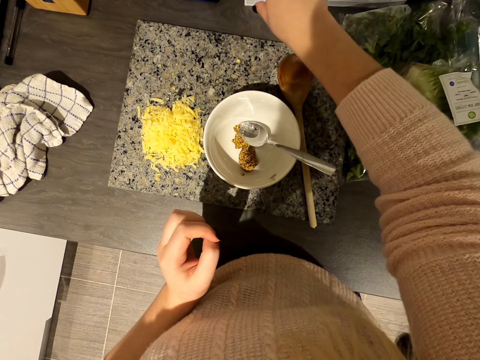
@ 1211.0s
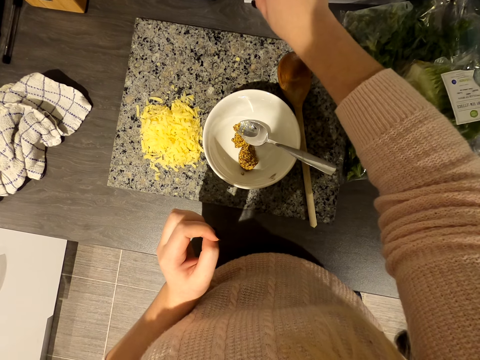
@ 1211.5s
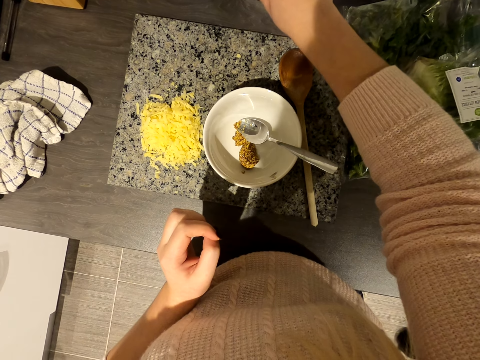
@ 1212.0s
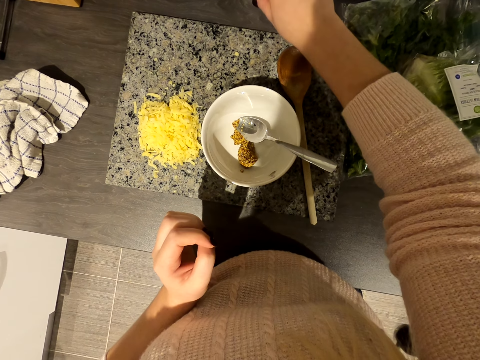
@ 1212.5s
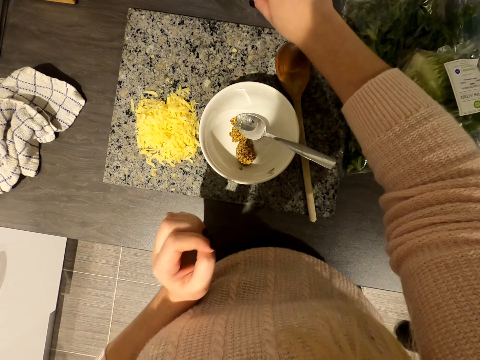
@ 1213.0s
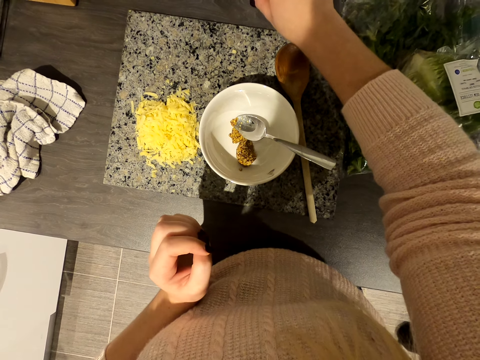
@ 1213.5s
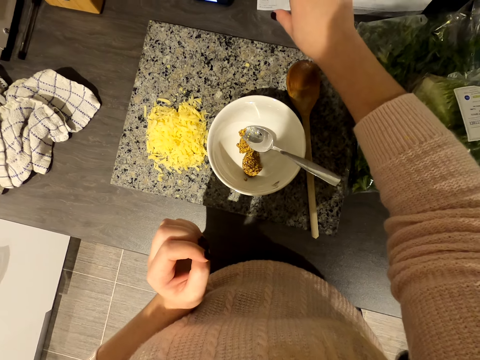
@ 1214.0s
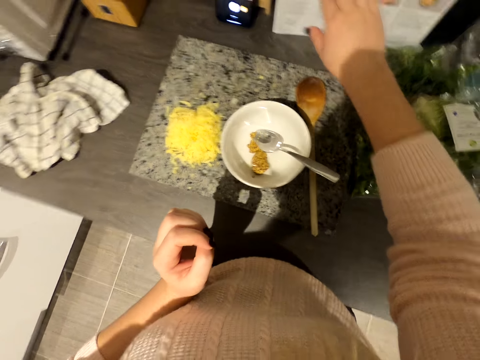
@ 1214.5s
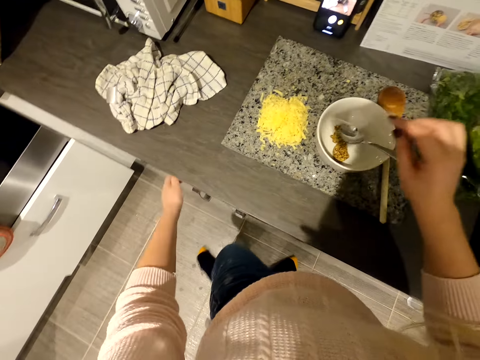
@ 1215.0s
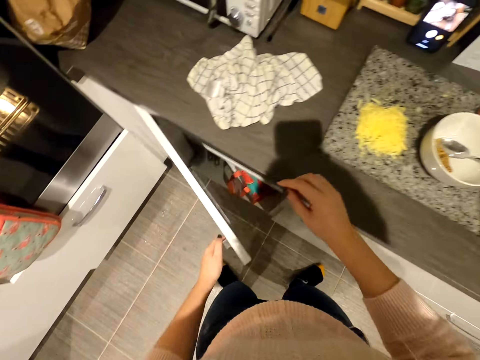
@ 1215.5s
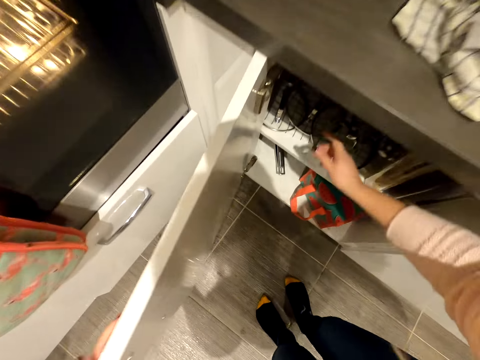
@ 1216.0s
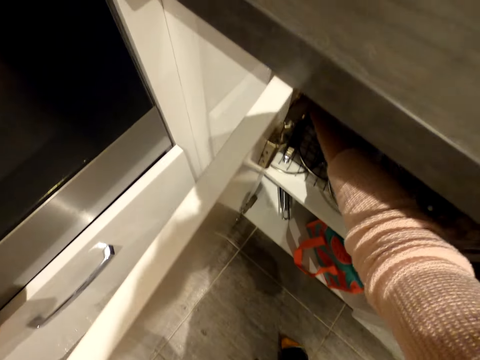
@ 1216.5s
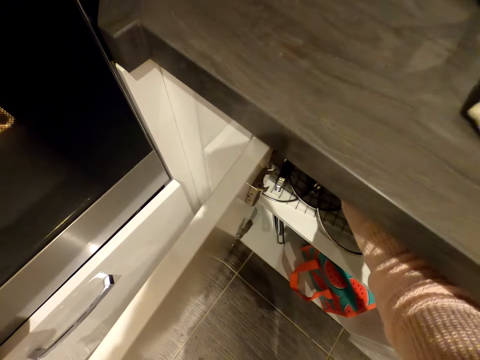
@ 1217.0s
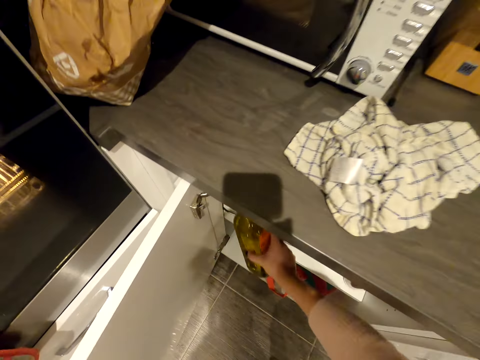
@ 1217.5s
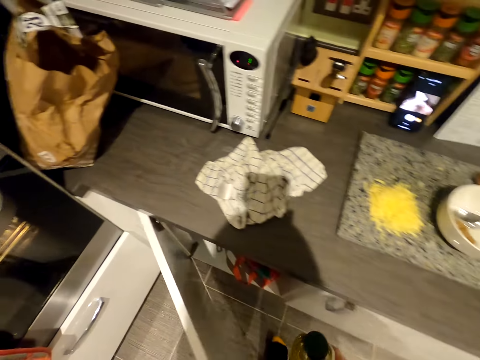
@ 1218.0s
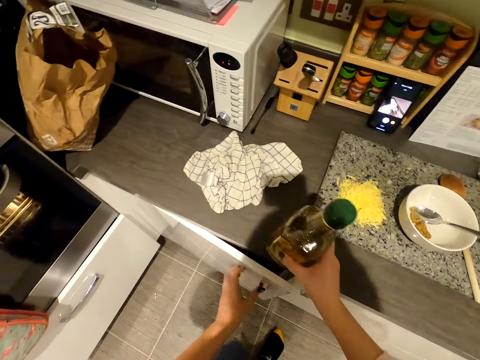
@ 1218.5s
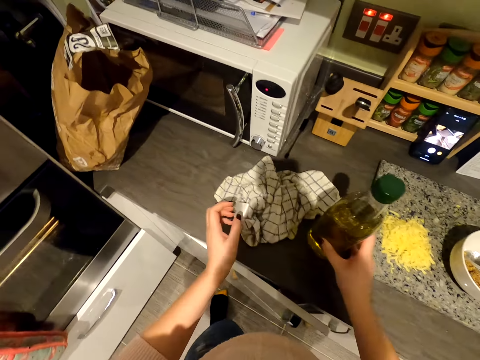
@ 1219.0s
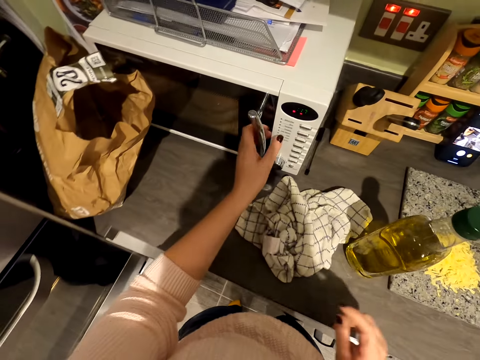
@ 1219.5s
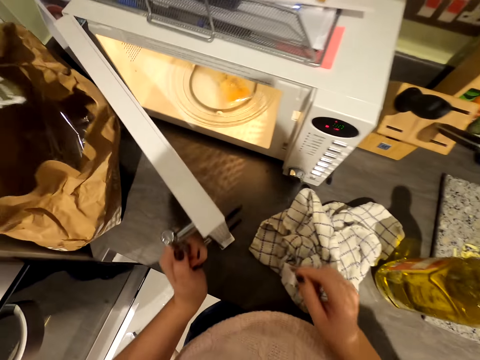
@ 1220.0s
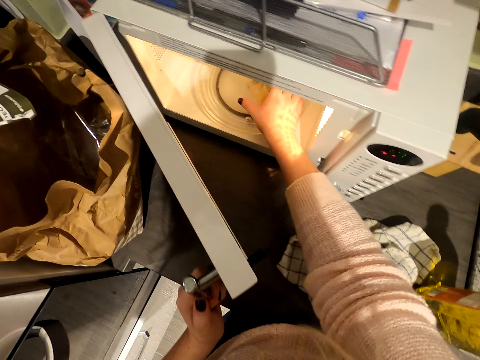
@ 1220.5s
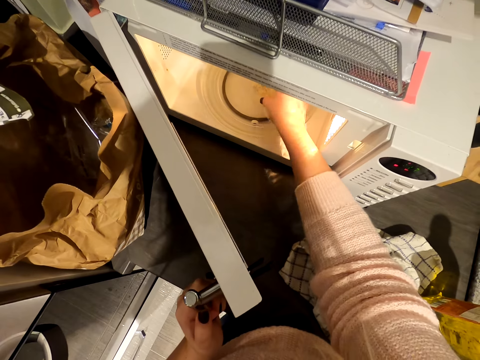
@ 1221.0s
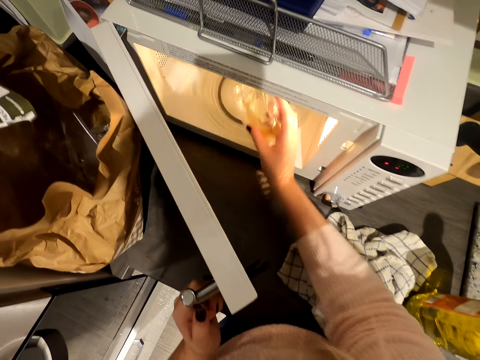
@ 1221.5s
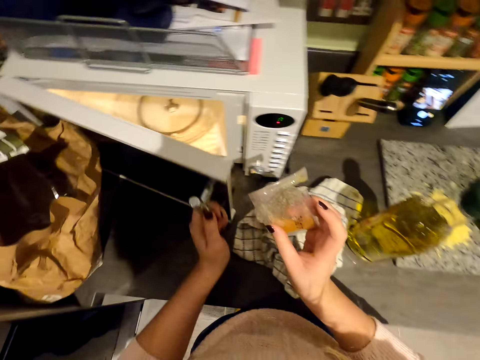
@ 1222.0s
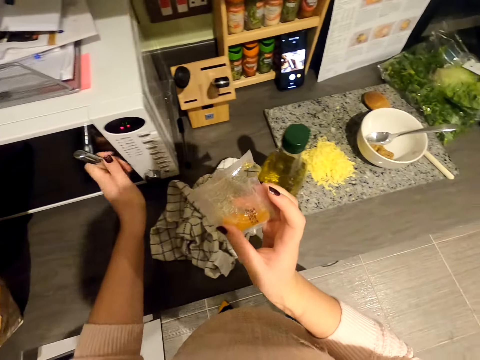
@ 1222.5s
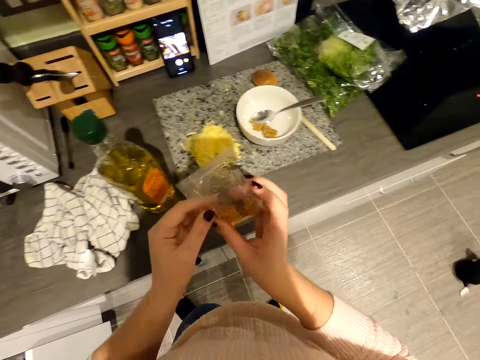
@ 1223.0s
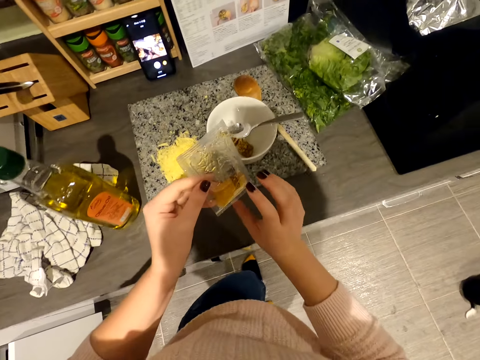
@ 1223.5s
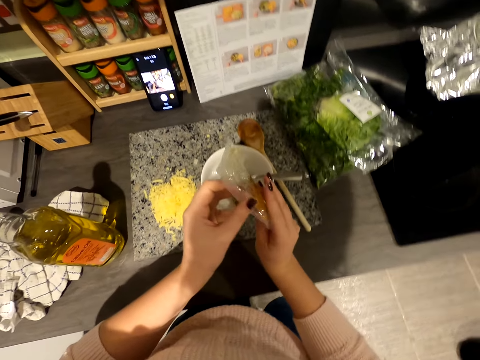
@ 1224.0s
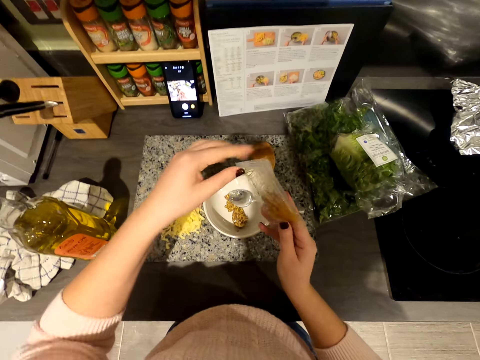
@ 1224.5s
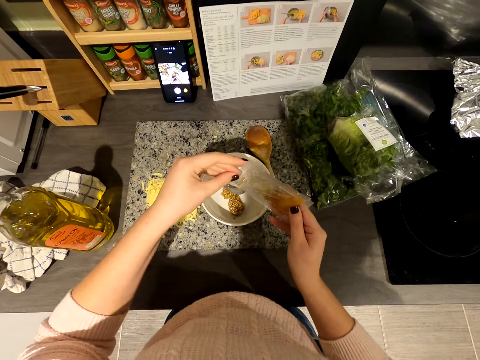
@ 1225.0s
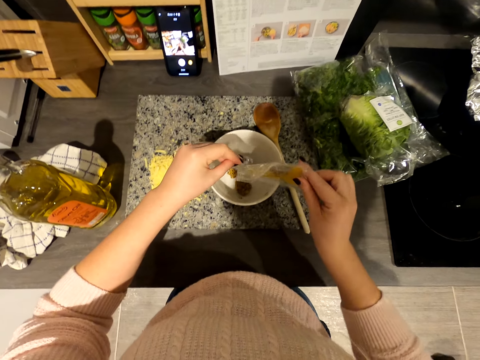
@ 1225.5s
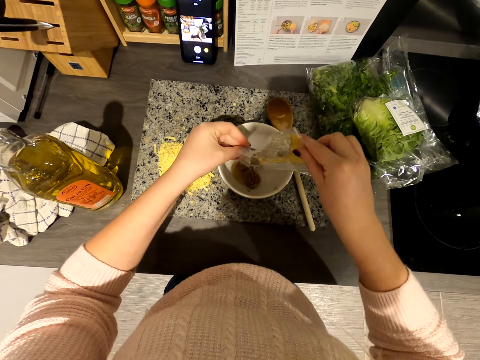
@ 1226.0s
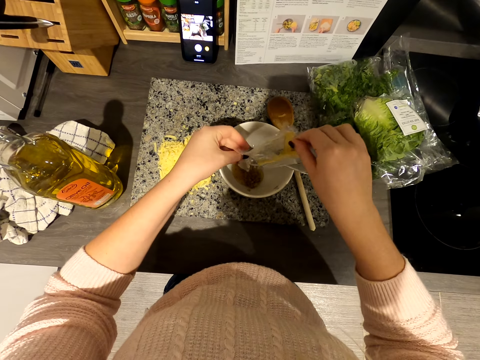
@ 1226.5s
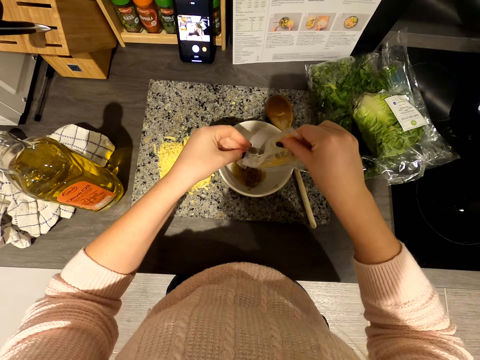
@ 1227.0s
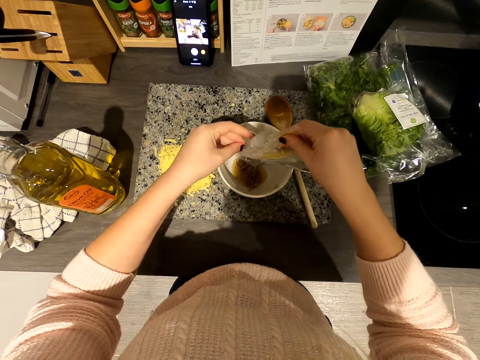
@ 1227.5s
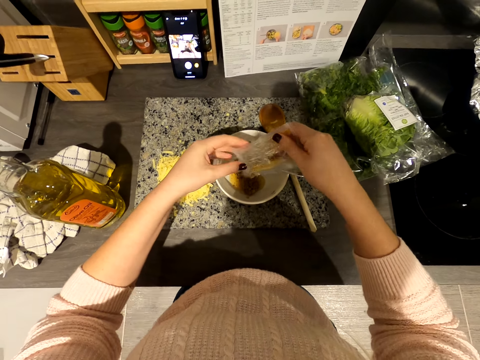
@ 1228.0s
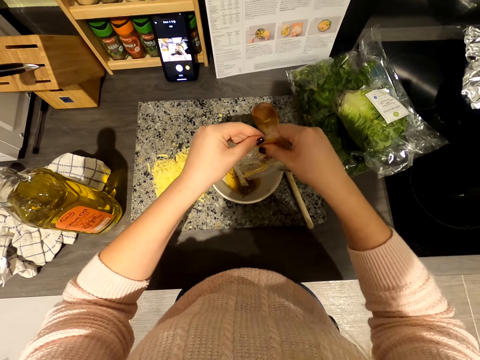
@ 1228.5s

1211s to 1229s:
The camera wearer opens the cabinet. They pick up a bottle of cooking oil. They close the cabinet. They put the bottle on the slab. They open the microwave. They pick up the ghee from the microwave. They close the microwave. They look at the sachet. They add the ghee in the plate.

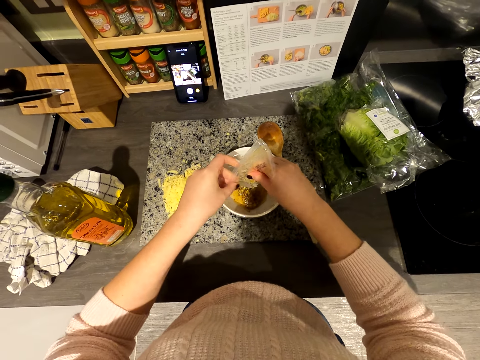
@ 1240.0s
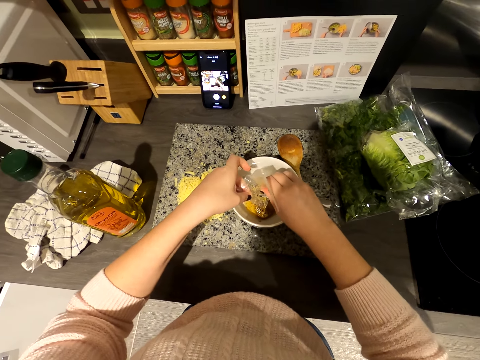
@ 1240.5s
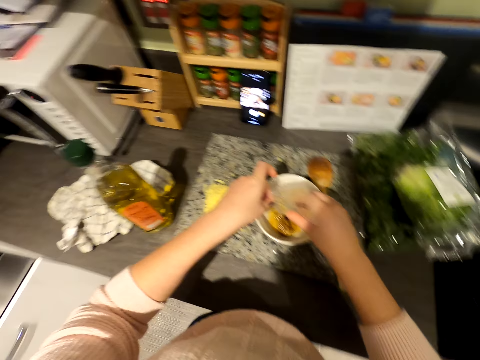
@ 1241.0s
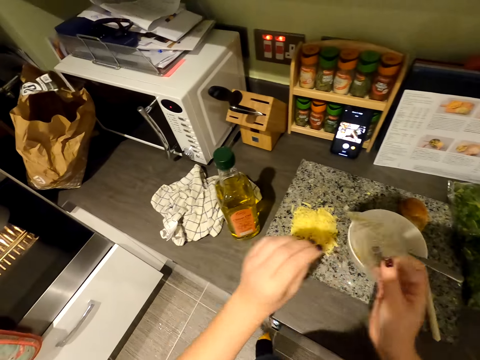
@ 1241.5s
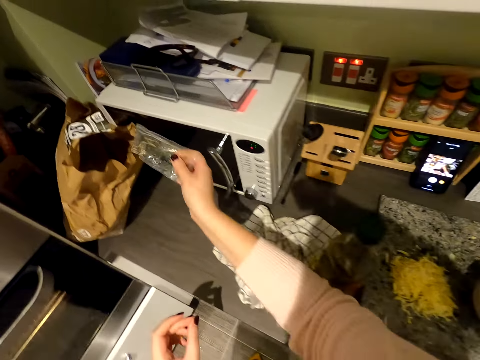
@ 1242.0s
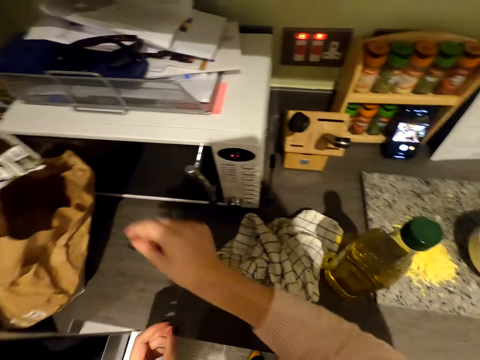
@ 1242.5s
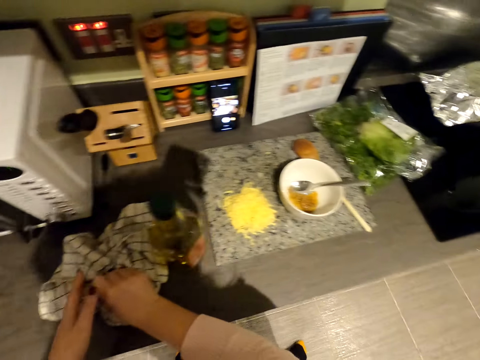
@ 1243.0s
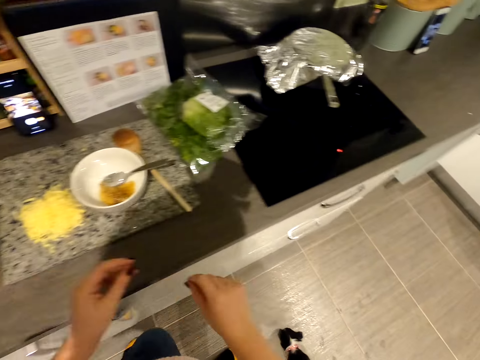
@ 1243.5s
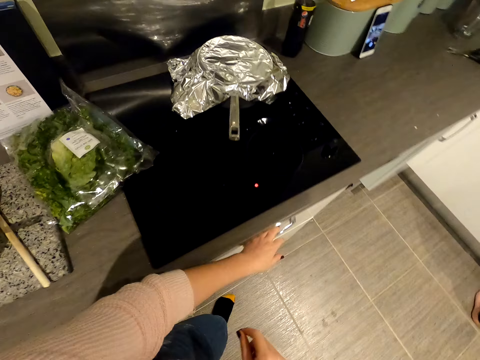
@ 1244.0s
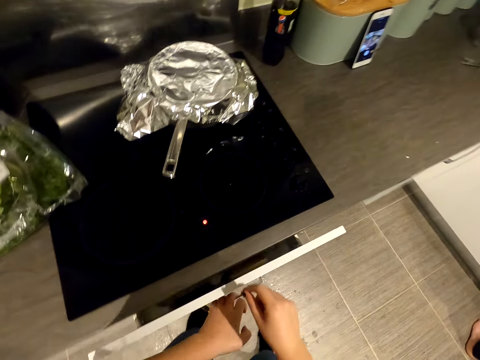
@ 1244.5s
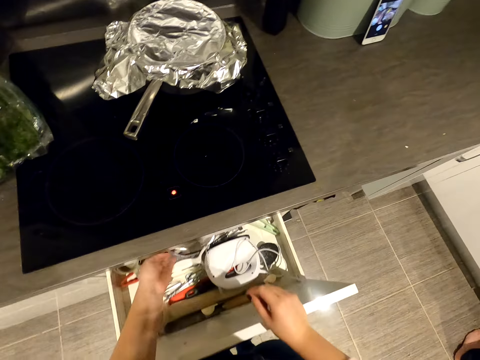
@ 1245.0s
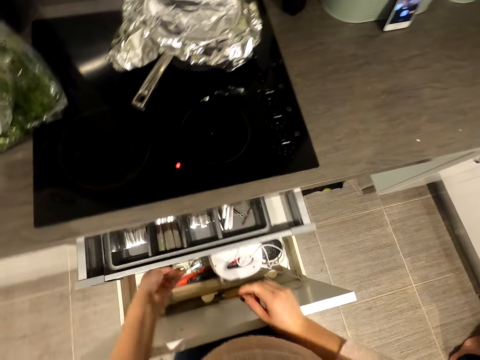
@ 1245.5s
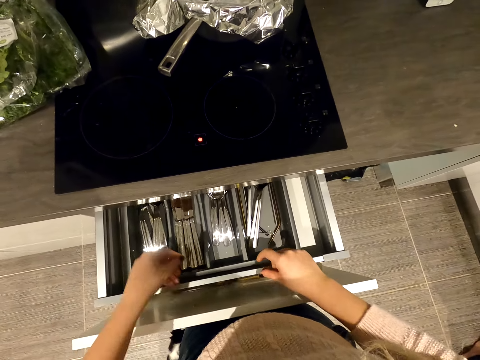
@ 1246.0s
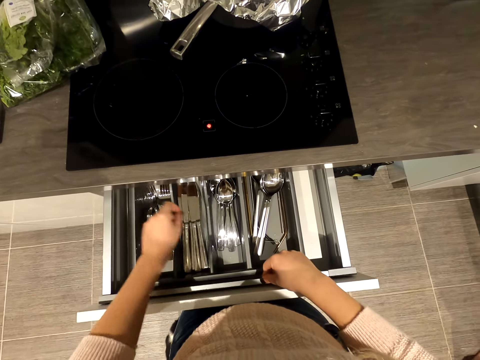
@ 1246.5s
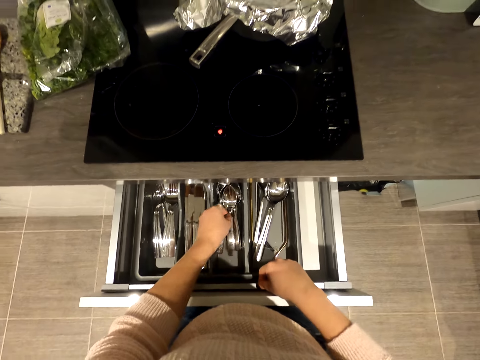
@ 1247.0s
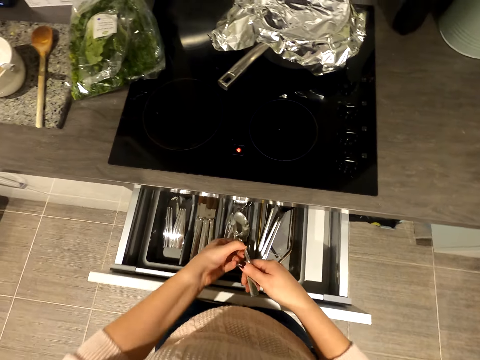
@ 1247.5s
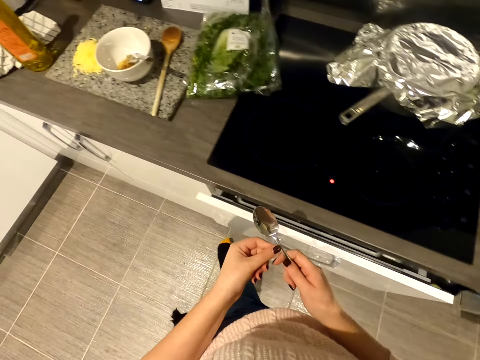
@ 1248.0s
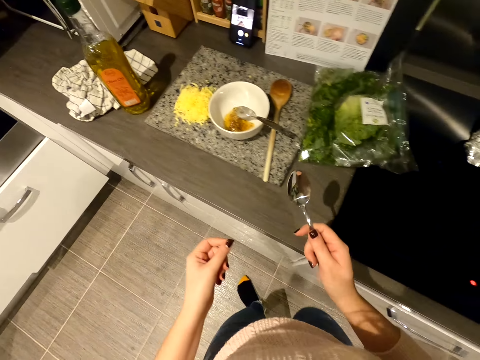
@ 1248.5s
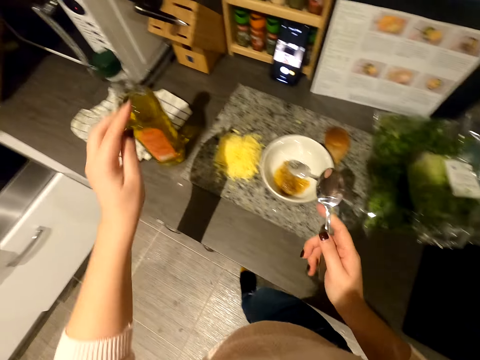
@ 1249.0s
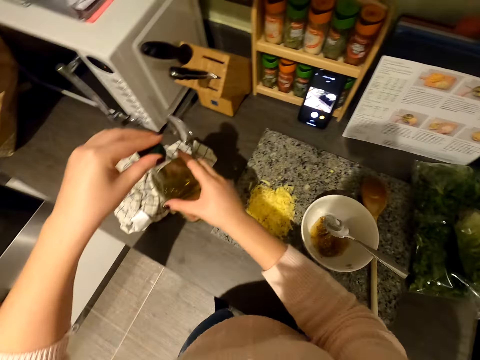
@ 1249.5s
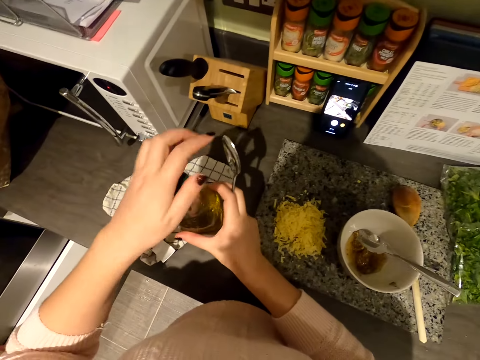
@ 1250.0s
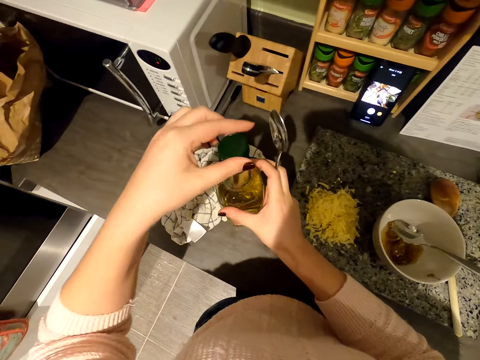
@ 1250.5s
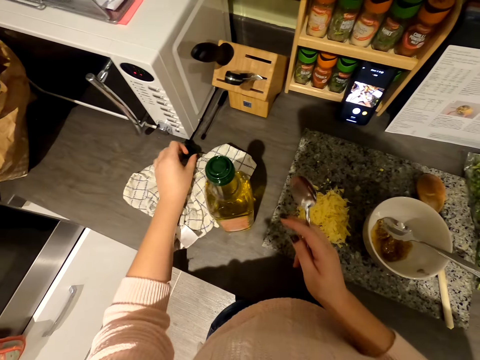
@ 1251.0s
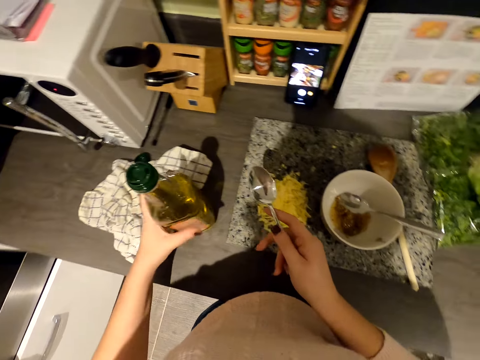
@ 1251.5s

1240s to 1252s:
The camera wearer drops the packet in the bag. They dry the hands. They touch the hand towel. They walk in the kitchen. They open a drawer. They open another drawer. They pick up a spoon. They close the drawers. They walk around the kitchen. They open the bottle.
